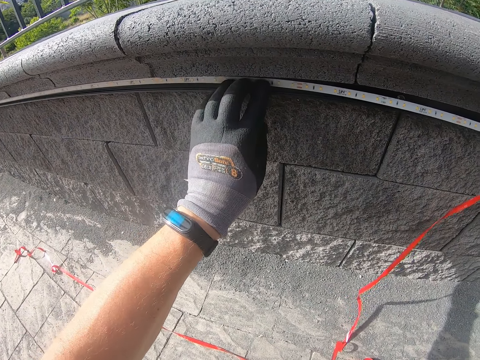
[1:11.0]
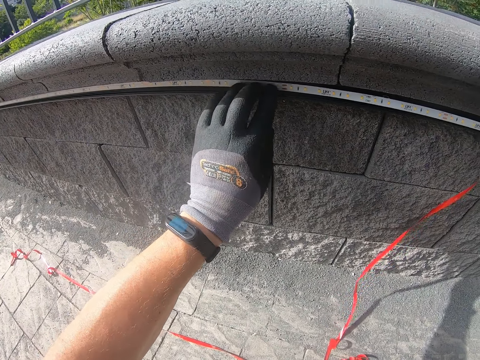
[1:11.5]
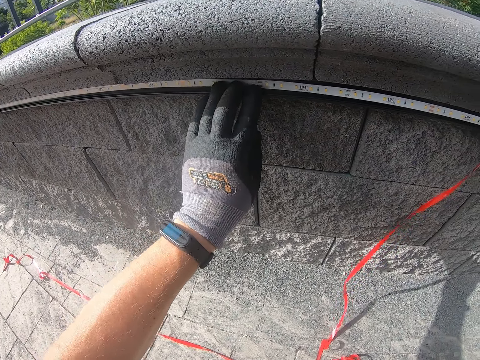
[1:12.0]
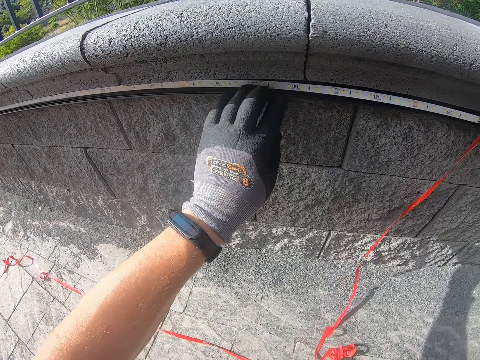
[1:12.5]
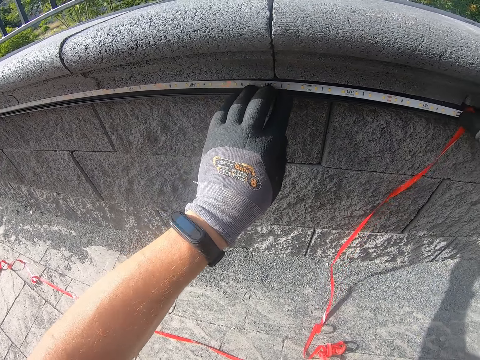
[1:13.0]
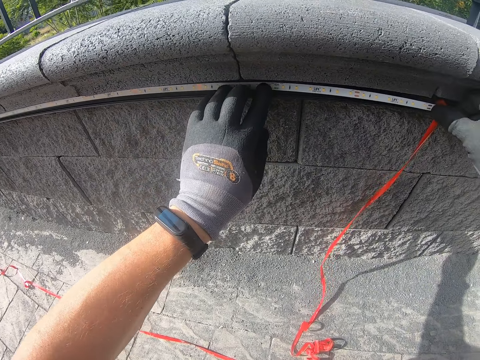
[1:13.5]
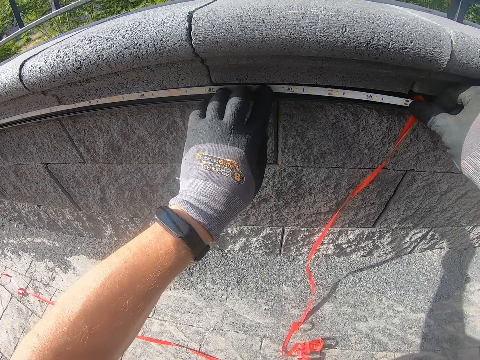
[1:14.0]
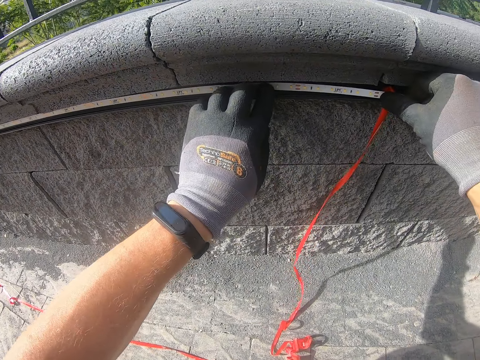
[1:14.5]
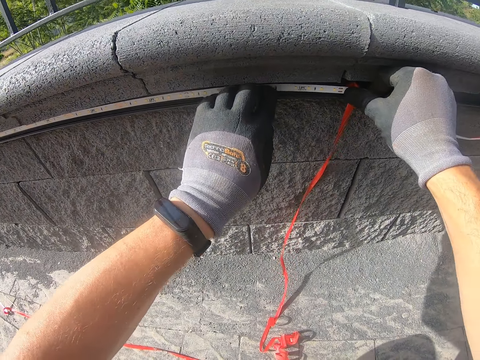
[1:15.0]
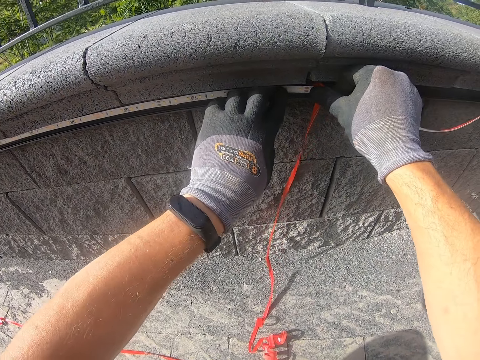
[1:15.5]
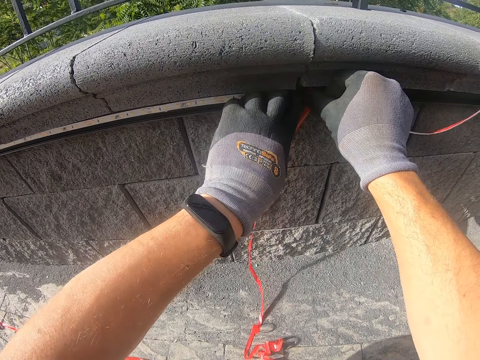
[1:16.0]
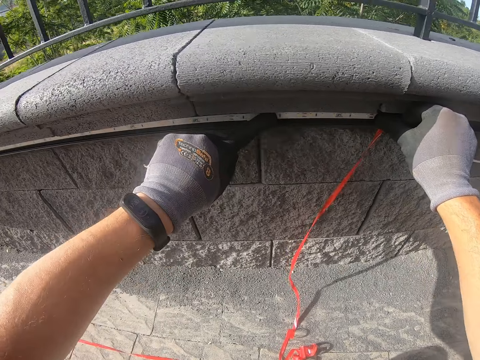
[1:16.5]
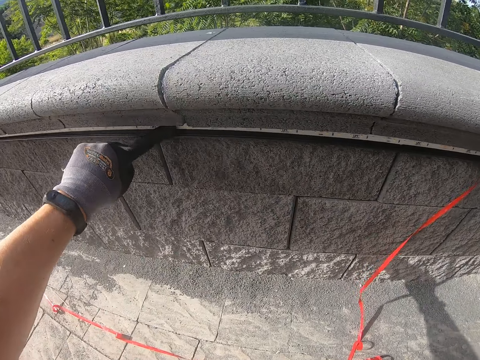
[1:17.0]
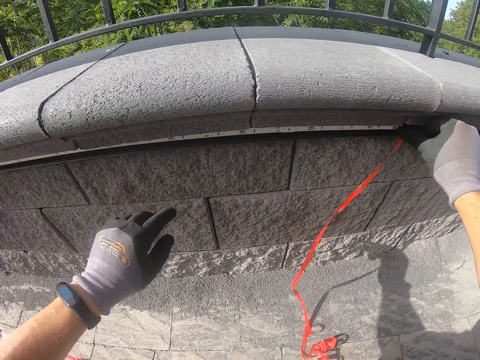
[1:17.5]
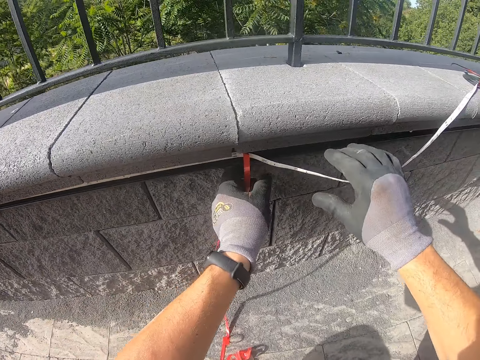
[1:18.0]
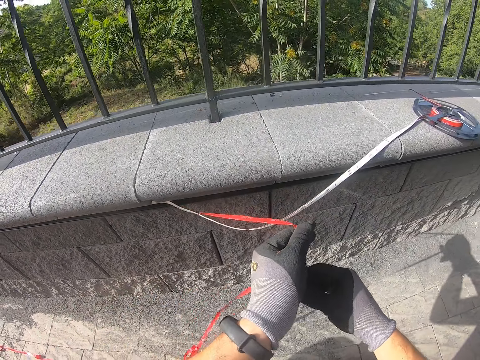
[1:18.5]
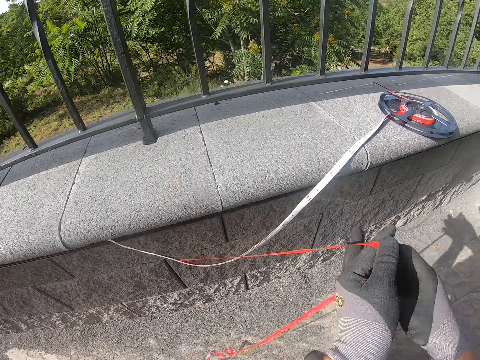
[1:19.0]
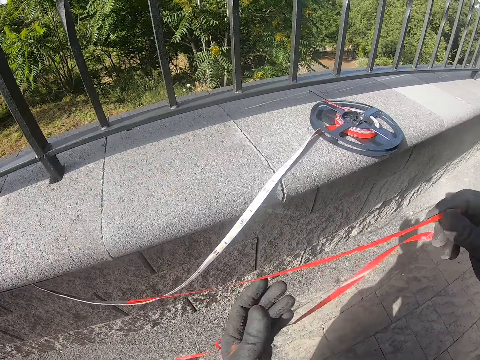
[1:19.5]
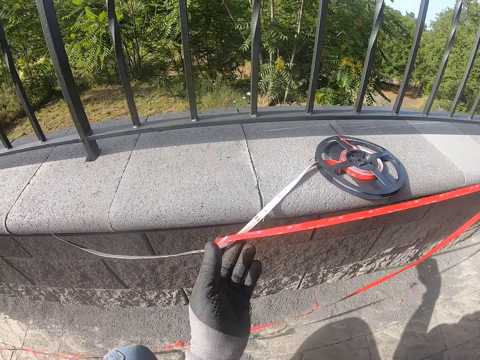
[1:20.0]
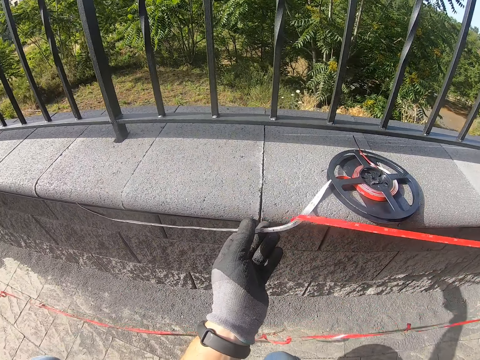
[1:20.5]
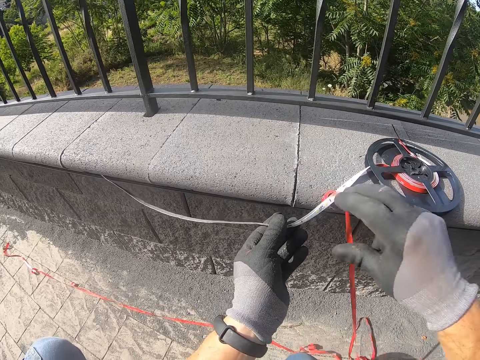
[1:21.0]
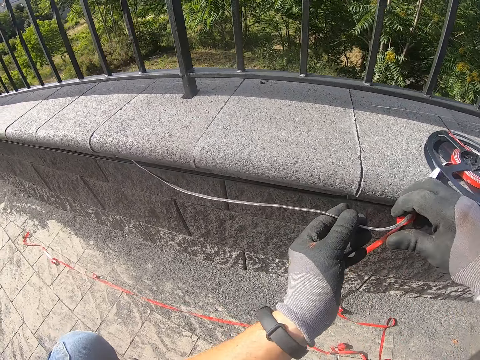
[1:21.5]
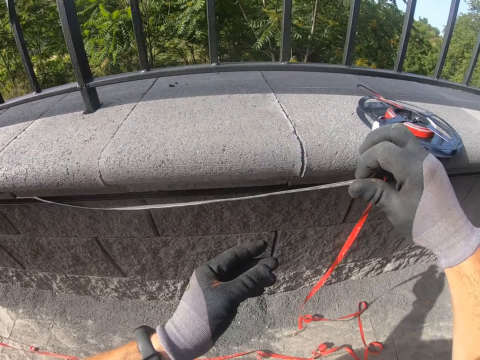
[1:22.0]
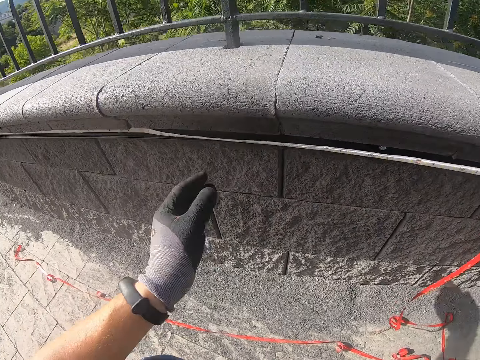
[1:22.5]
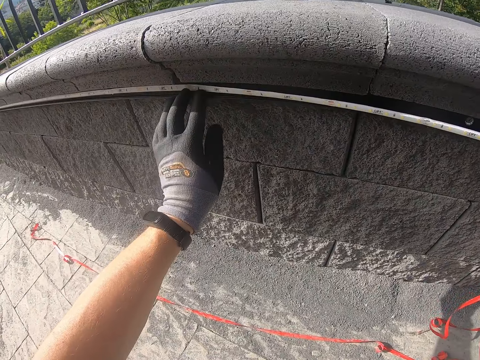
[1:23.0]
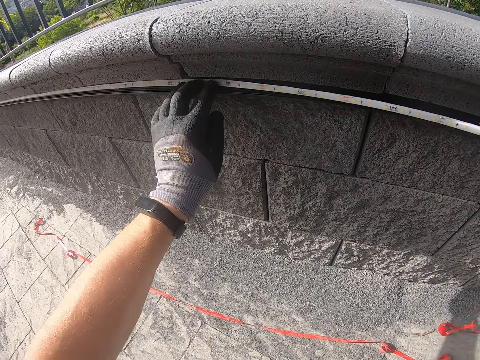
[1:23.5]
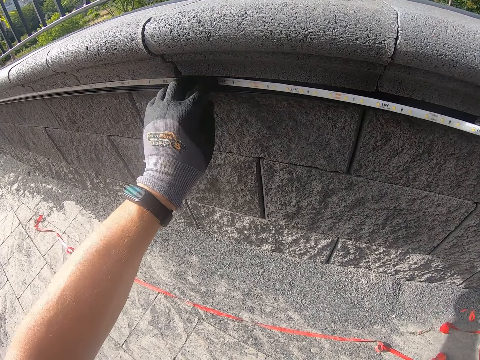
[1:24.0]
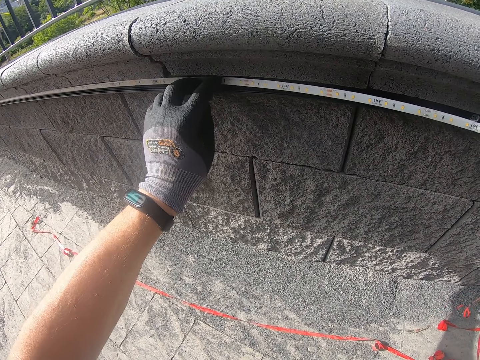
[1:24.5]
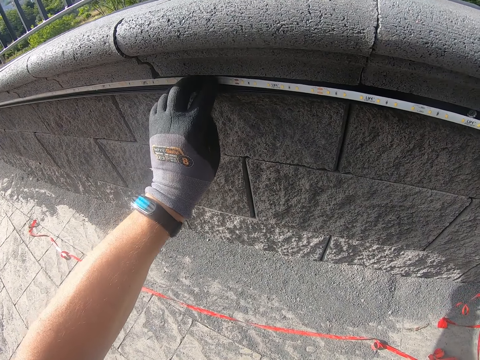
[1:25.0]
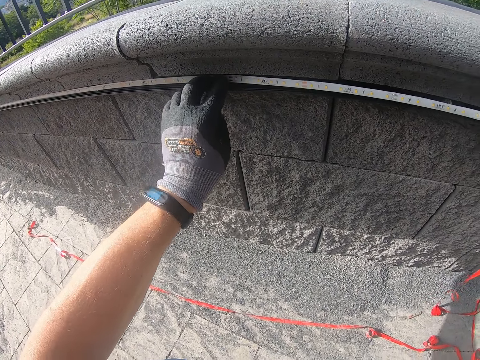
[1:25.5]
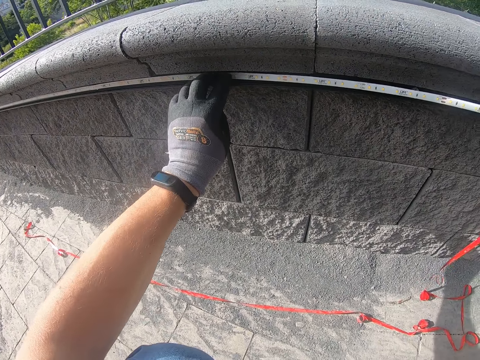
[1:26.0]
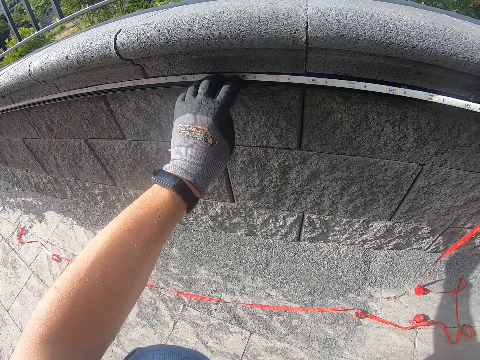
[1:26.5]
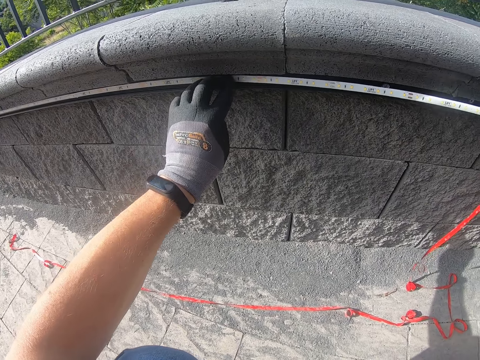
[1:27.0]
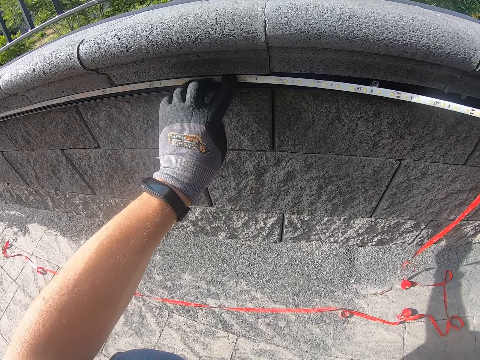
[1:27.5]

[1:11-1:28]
The camera wearer pulls LED rope lights. They press the LED rope lights into the concrete blocks.

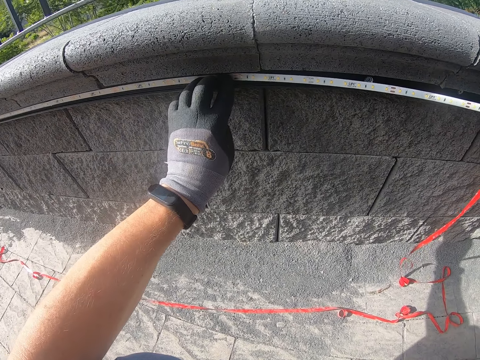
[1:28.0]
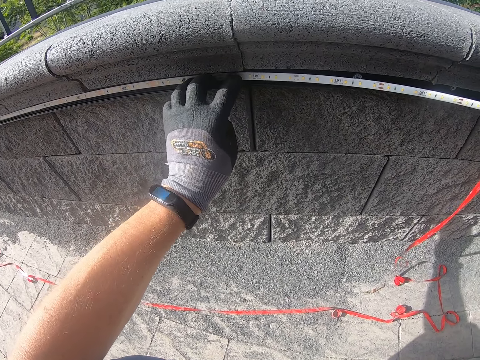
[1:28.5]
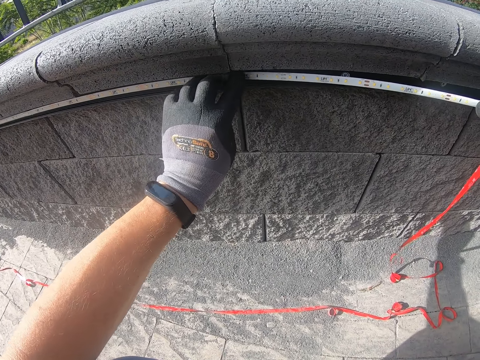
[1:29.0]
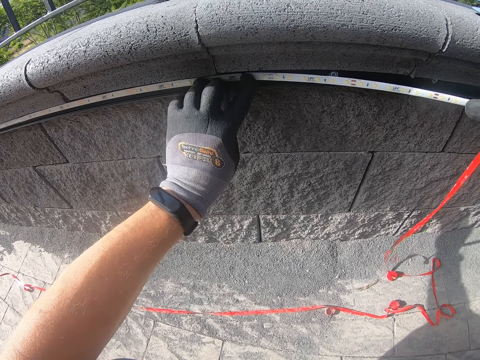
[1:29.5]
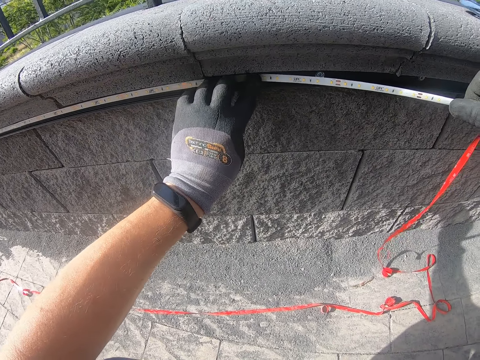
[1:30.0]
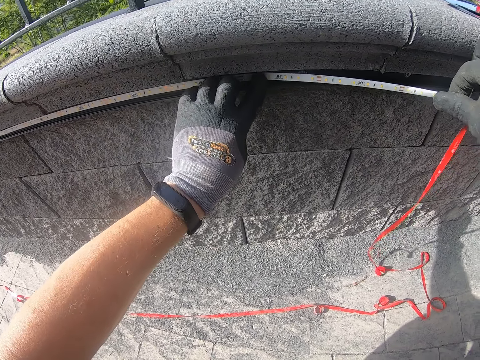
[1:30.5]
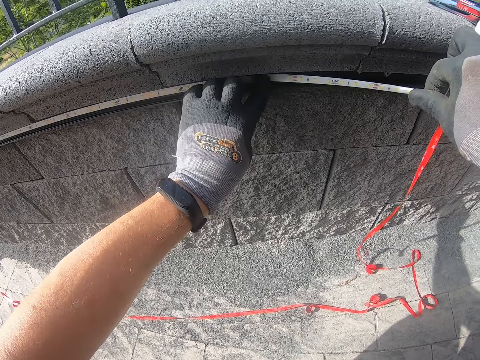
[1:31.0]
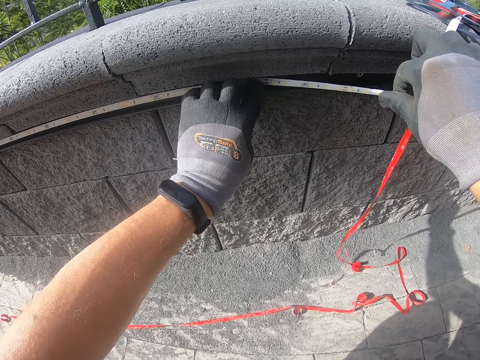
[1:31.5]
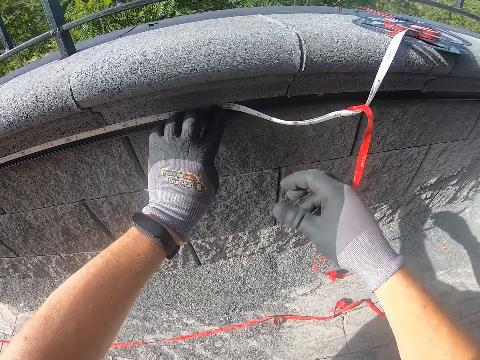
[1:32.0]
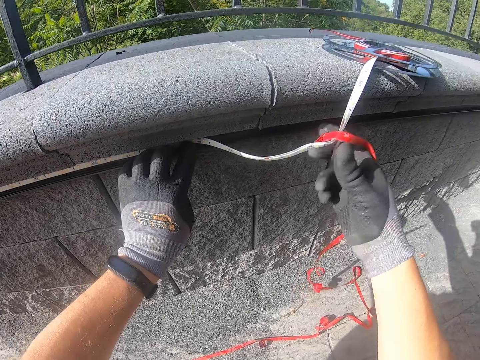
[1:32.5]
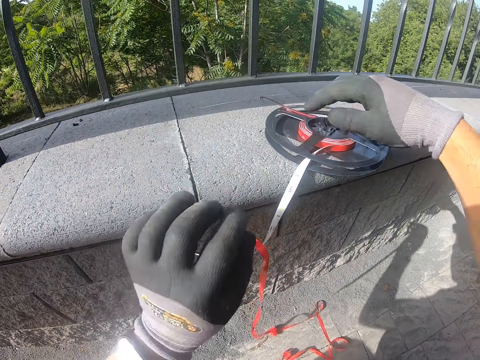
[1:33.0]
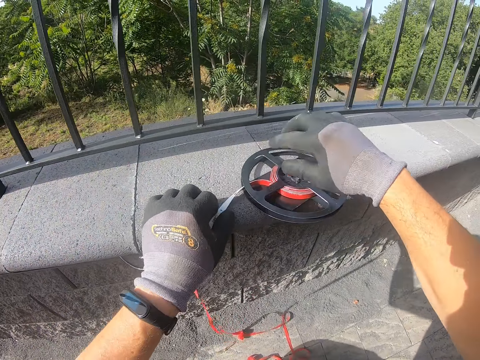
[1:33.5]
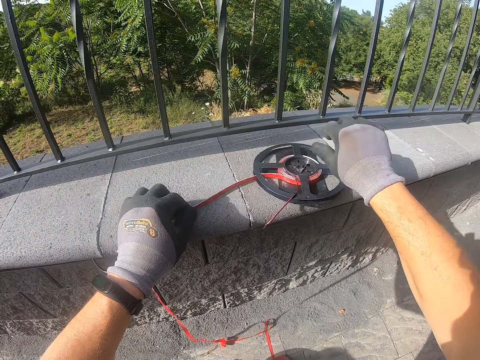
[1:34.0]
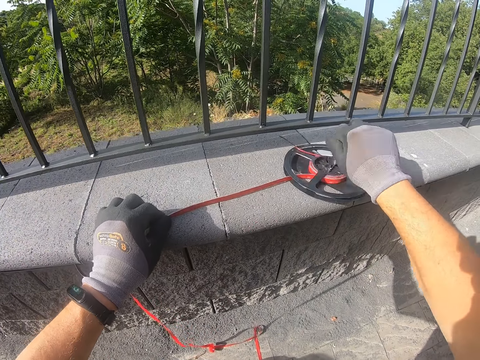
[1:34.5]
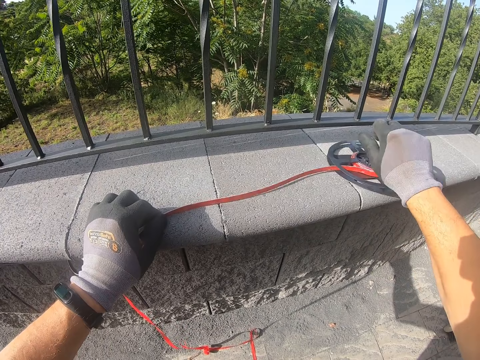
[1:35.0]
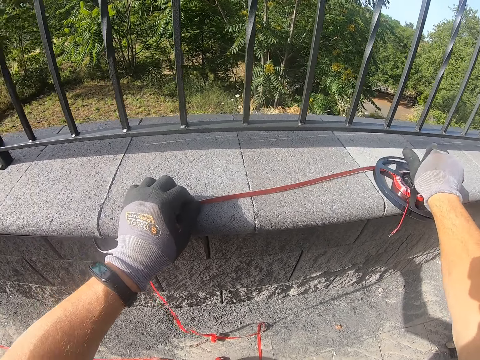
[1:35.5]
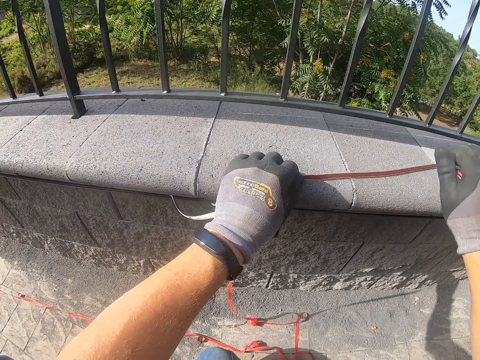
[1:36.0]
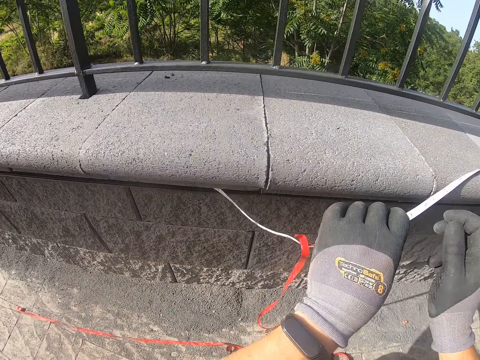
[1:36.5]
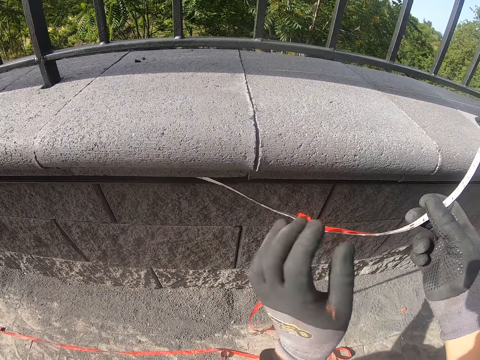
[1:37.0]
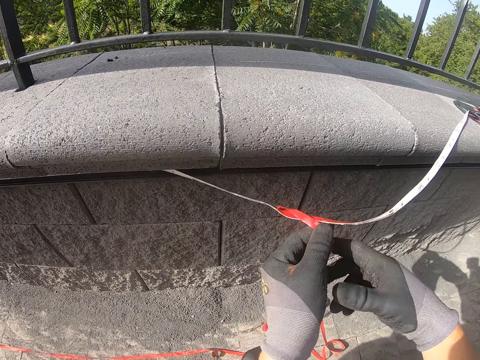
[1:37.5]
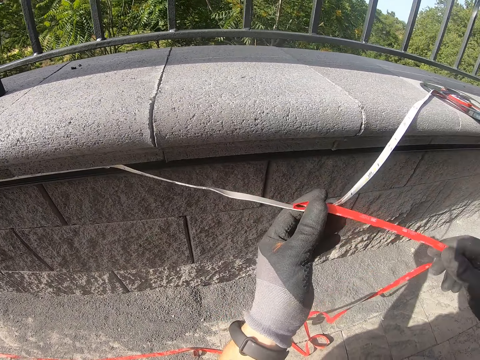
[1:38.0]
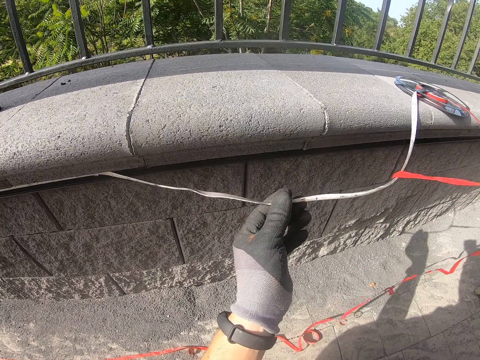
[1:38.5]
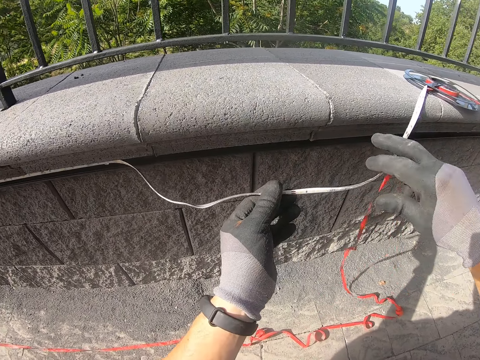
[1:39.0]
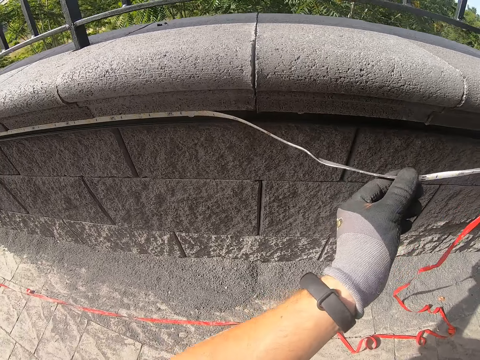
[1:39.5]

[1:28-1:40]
The camera wearer unrolls a snake light. They rotate a disc of LED rope lights on concrete blocks. They hold the LED rope lights. They fix the snake light on the wall. They pull the LED rope lights.
